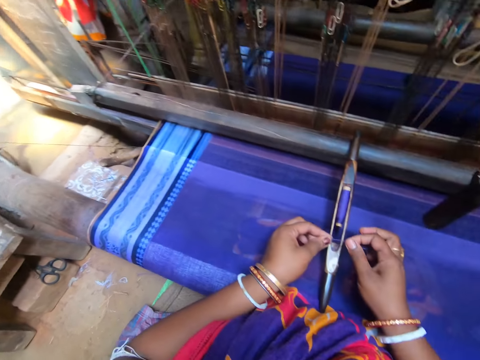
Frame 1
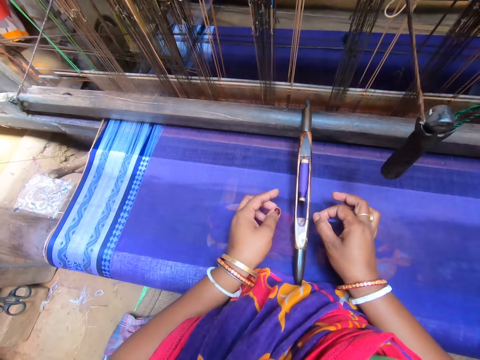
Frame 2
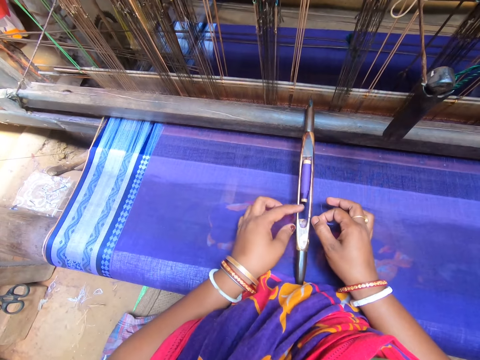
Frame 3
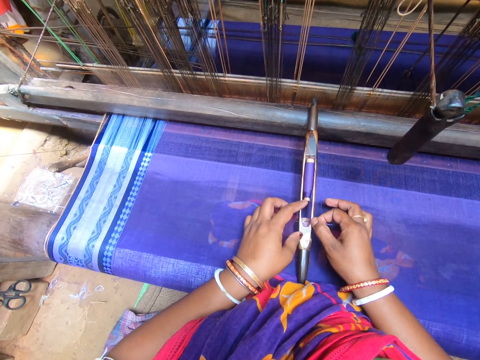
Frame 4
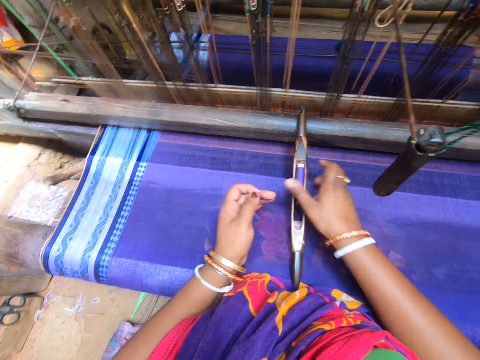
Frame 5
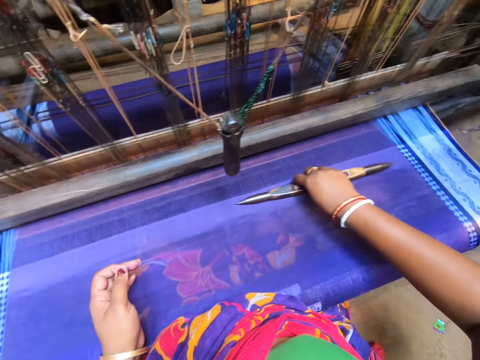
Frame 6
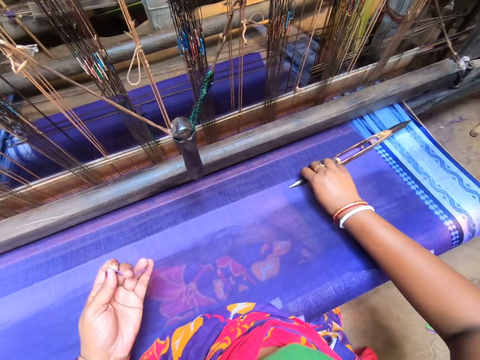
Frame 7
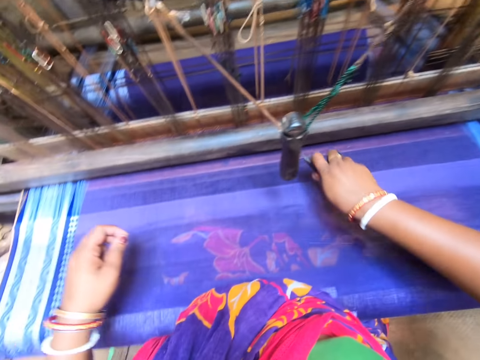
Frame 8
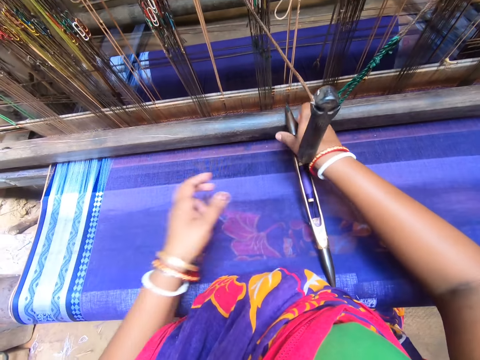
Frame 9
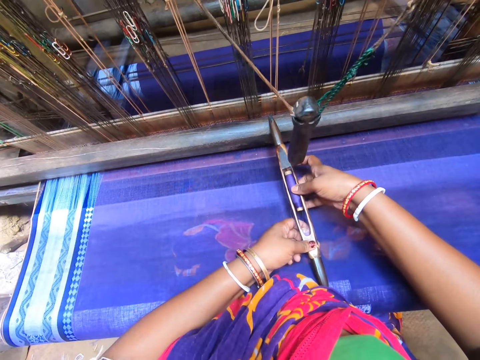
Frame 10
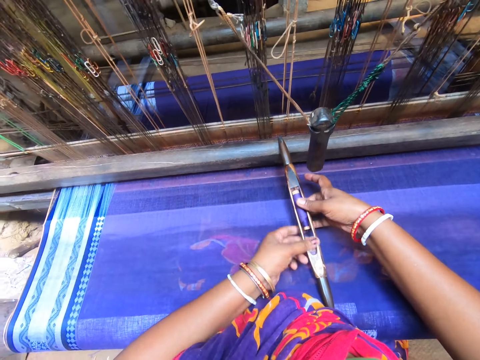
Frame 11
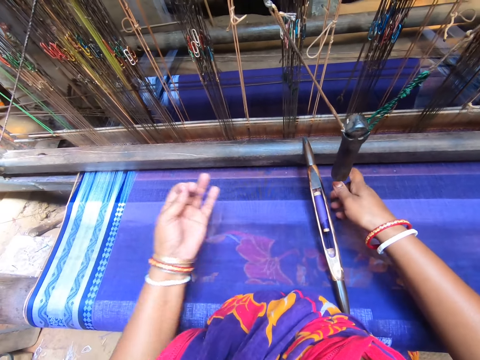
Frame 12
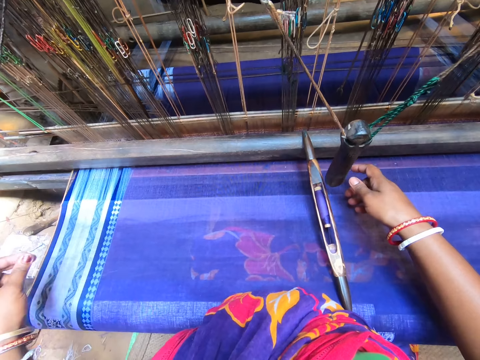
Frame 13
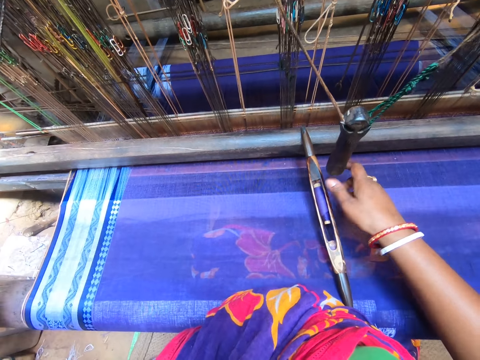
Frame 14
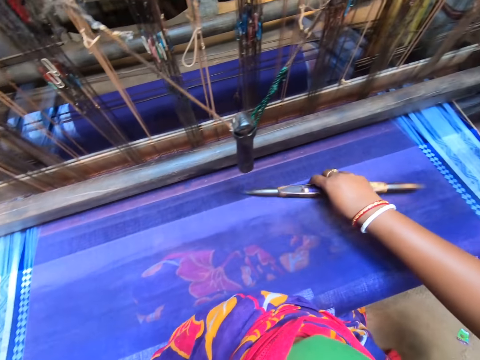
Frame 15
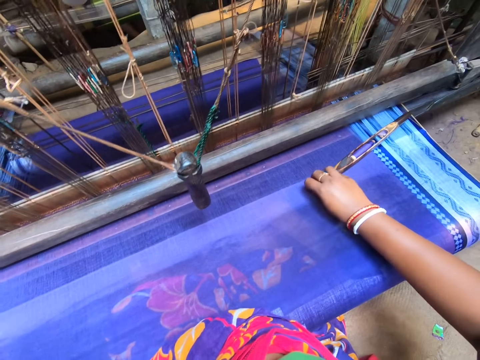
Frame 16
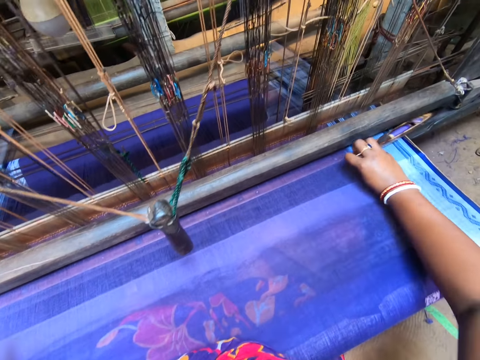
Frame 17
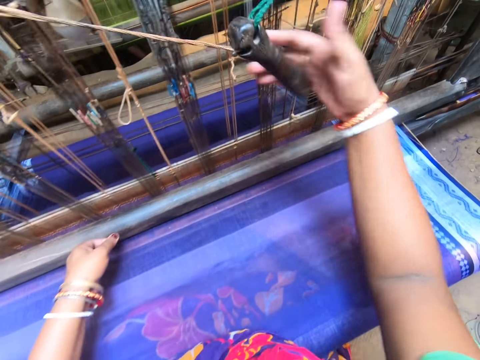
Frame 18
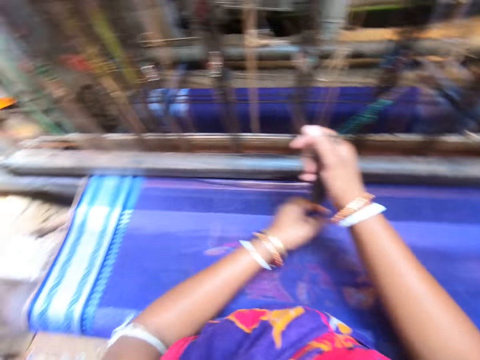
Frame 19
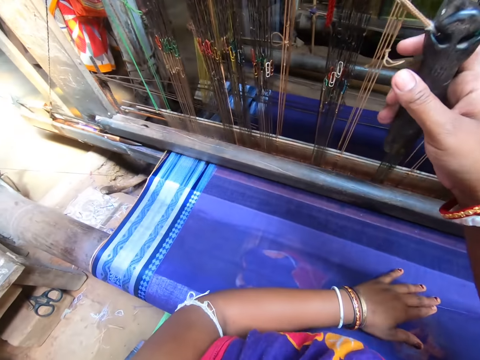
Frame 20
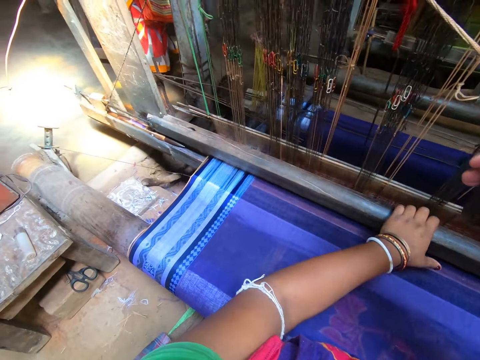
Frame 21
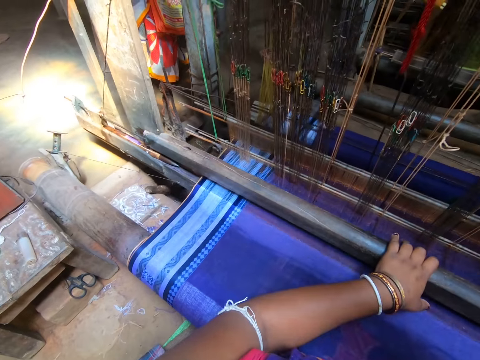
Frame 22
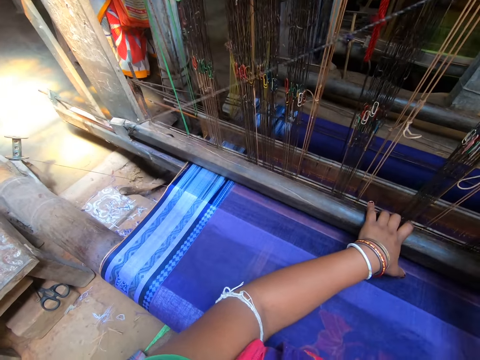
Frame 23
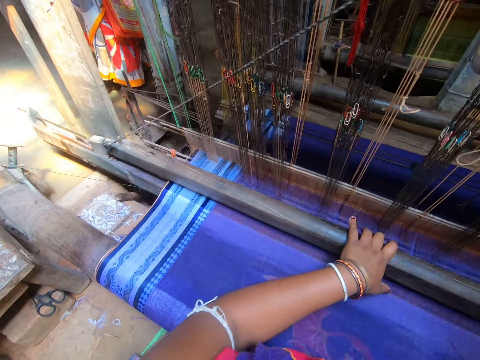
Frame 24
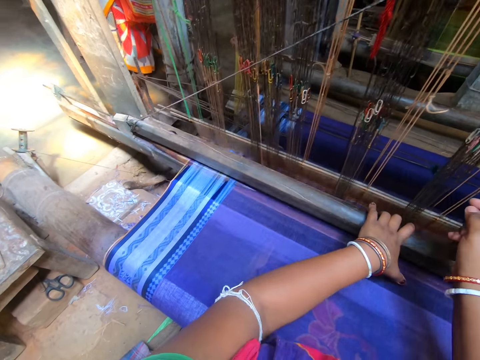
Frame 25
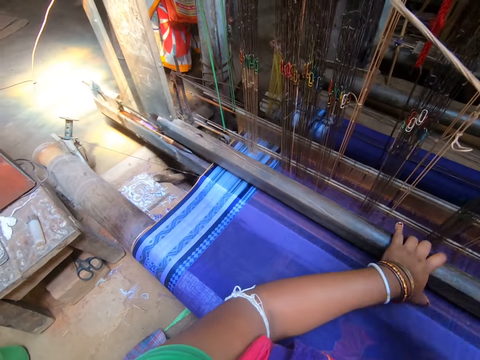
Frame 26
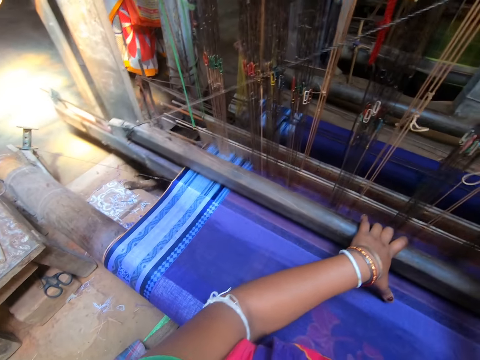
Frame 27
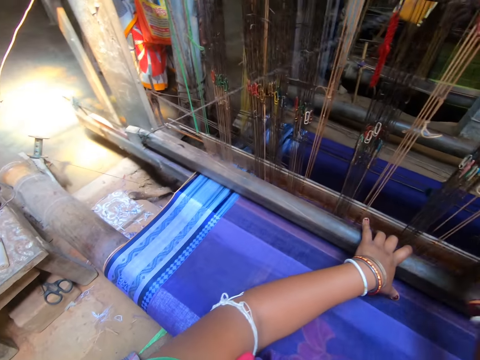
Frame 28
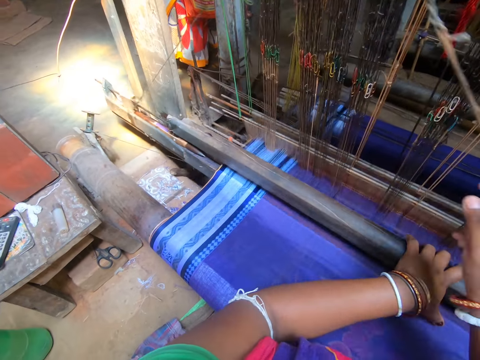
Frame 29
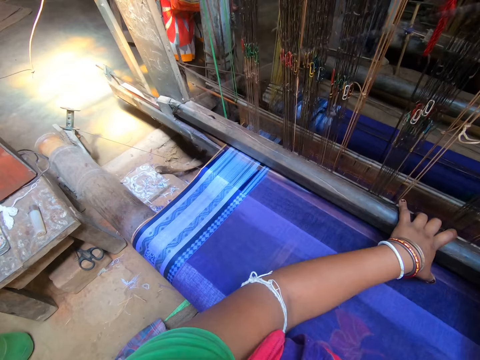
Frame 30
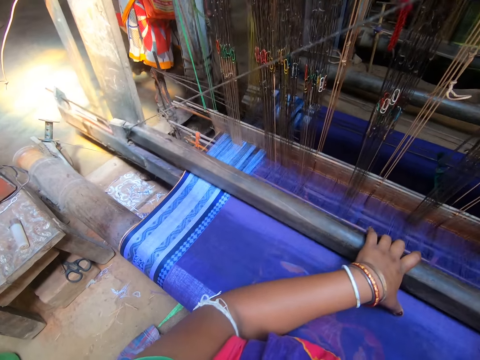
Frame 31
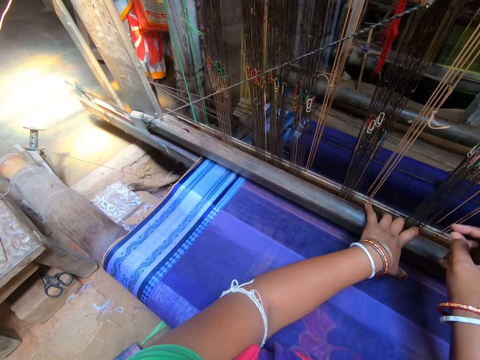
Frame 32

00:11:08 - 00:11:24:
The camera wearer looks around the room. She fits the string on something. She moves something on the fabric. She adjusts the roll of string in something. She pulls a string with her left hand. She moves something on the fabric. She keeps the loom shuttle on the handloom with her right hand. She holds the textile plotter handle. She weaves the fabric on the handloom with both hands.

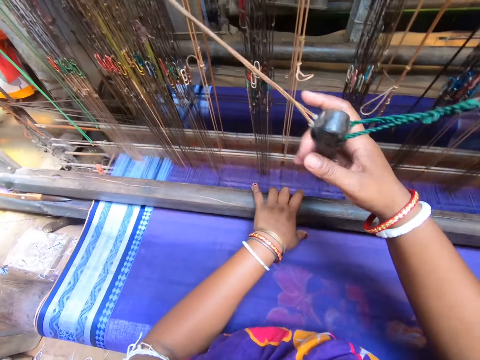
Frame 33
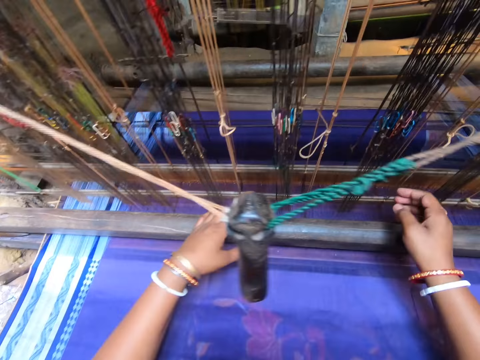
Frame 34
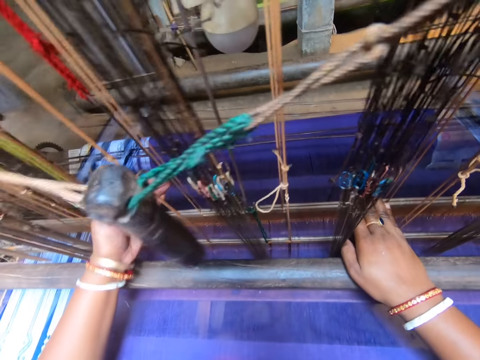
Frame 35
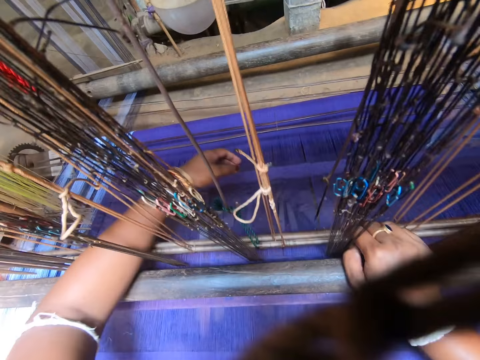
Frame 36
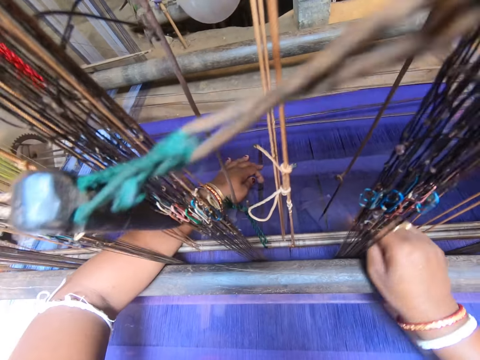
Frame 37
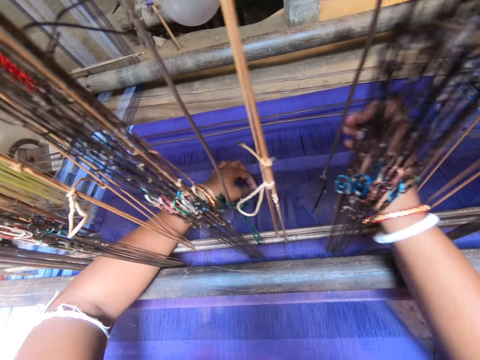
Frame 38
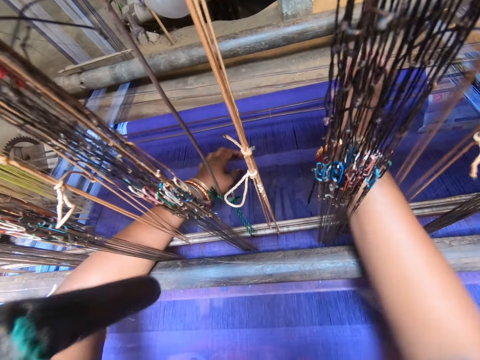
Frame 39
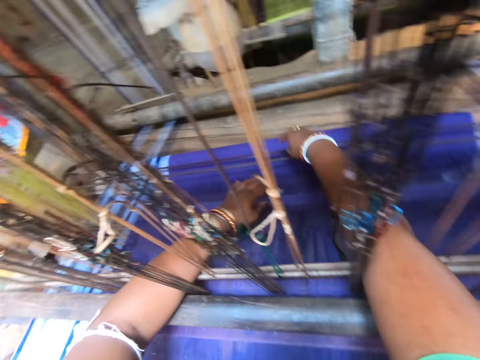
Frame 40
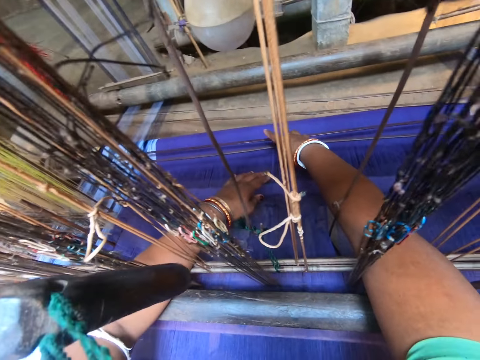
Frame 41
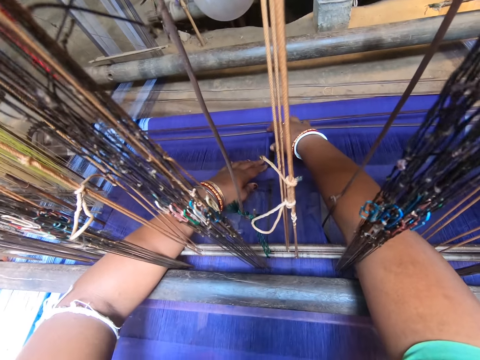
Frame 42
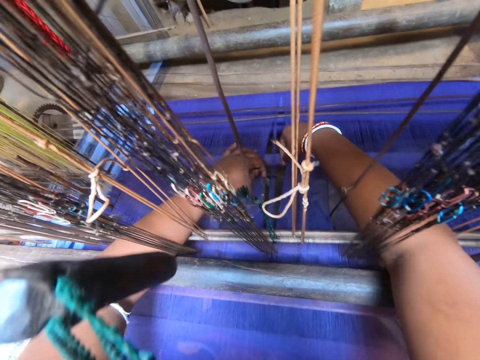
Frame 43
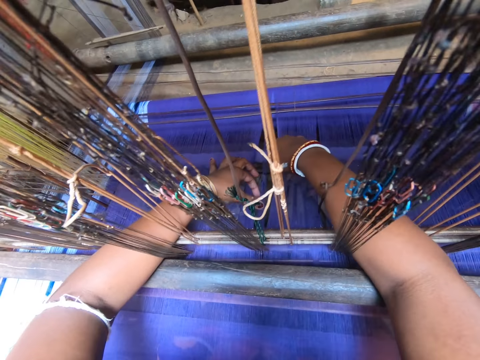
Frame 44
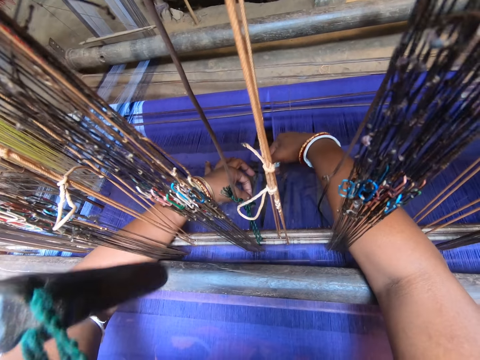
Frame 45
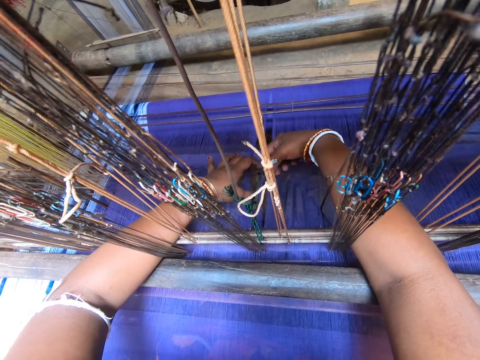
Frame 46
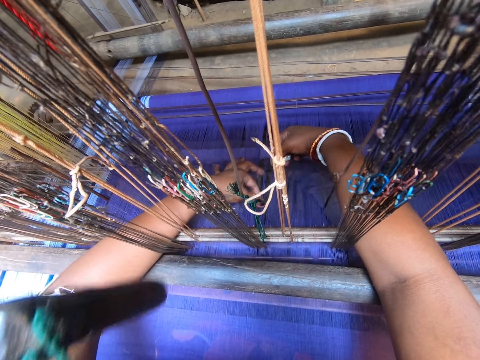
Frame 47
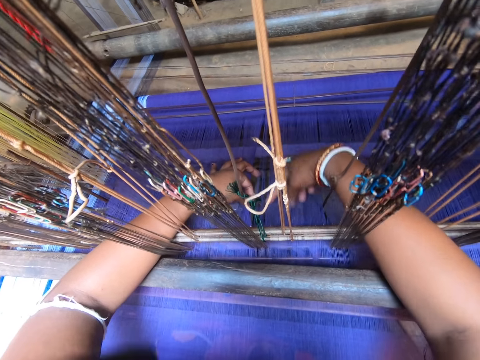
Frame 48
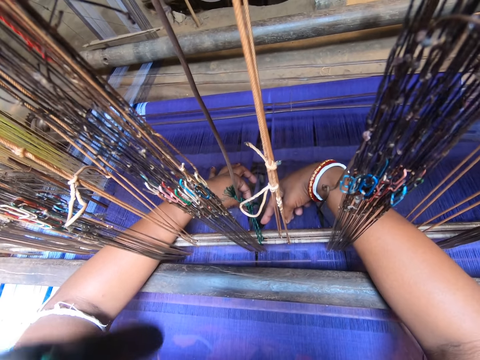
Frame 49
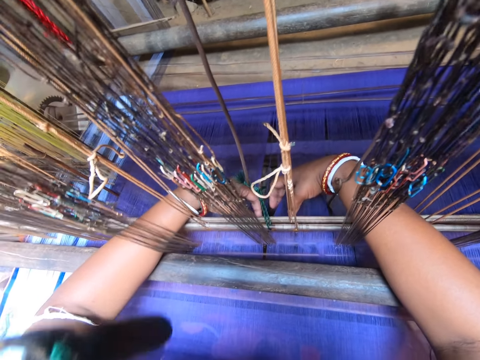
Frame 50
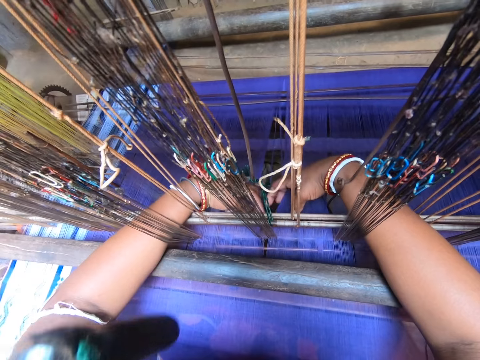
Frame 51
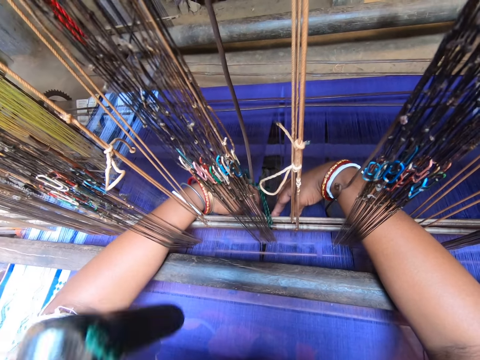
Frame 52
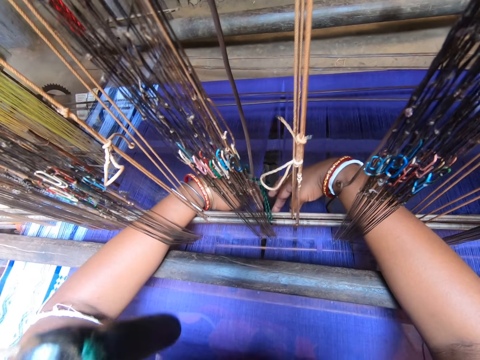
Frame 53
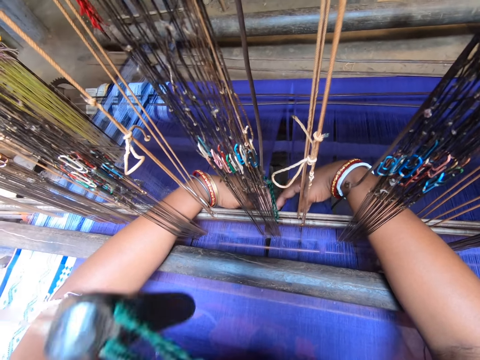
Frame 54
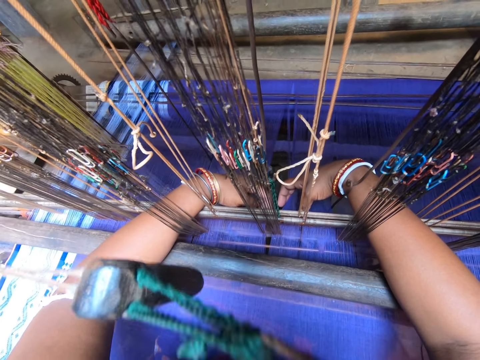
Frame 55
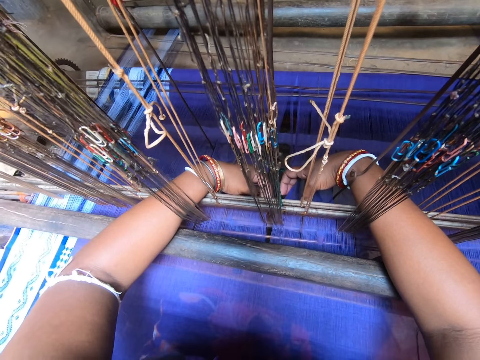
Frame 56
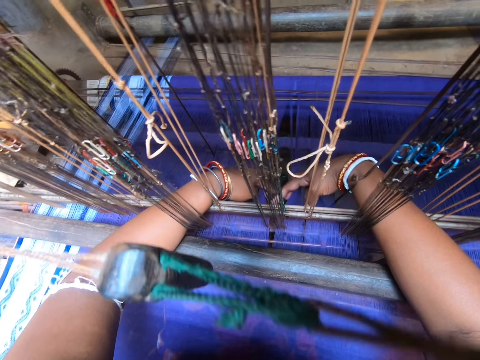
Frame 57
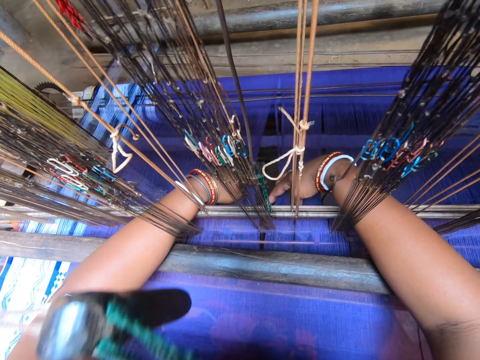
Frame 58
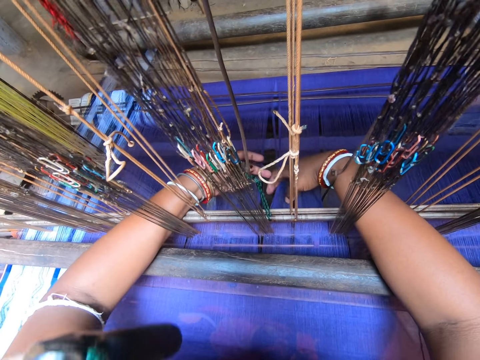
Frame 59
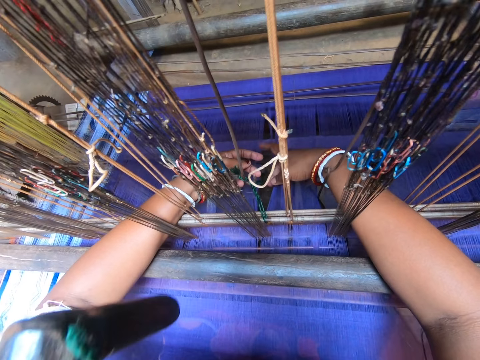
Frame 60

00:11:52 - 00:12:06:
The camera wearer examines the fabric with both hands. She adjusts the fabric with both hands.
